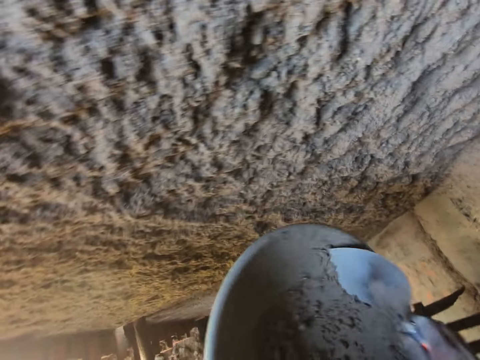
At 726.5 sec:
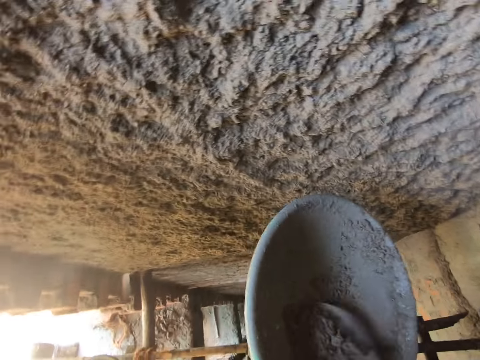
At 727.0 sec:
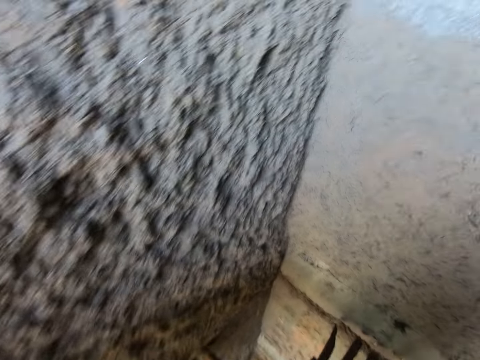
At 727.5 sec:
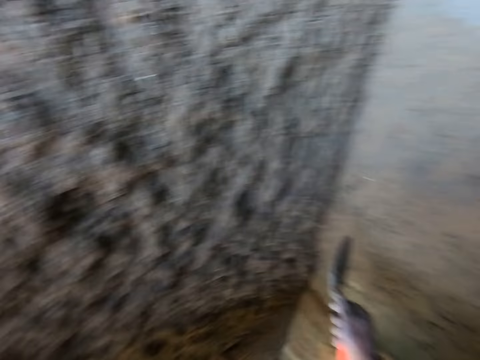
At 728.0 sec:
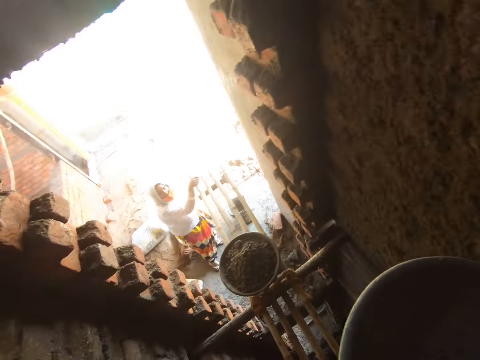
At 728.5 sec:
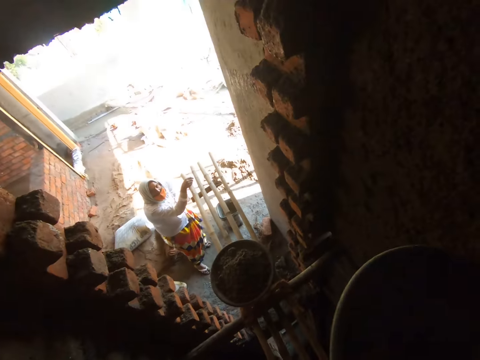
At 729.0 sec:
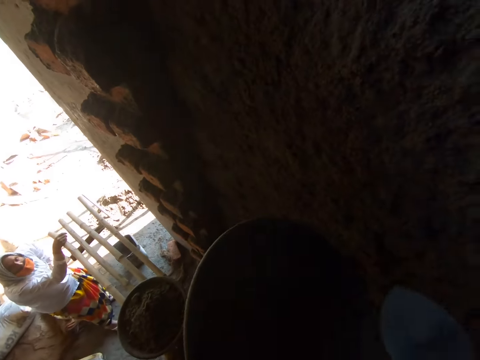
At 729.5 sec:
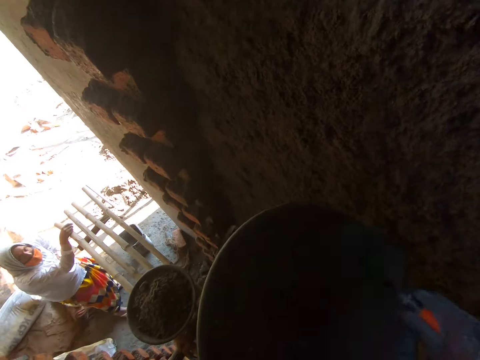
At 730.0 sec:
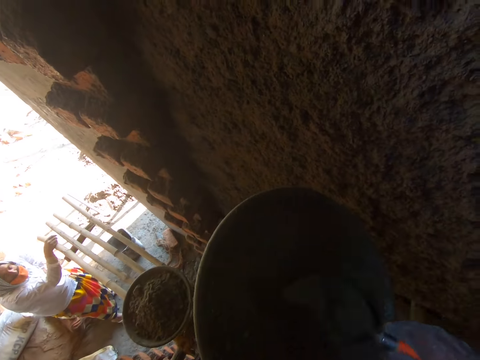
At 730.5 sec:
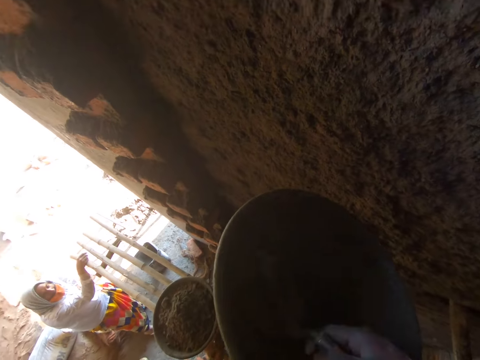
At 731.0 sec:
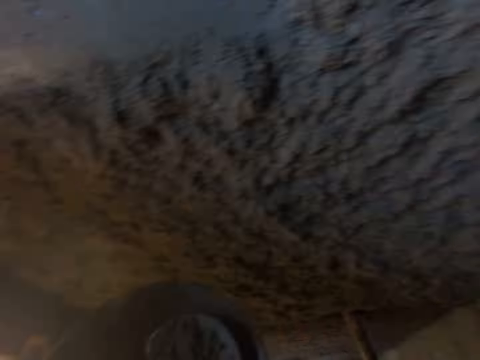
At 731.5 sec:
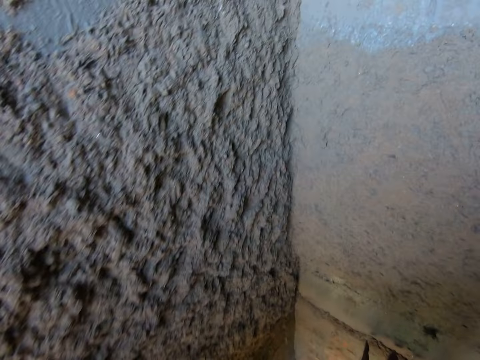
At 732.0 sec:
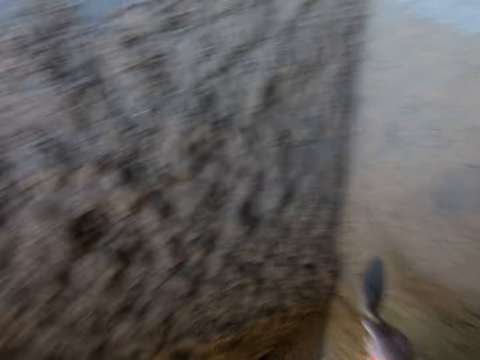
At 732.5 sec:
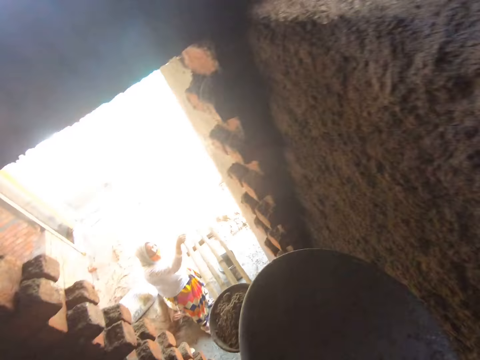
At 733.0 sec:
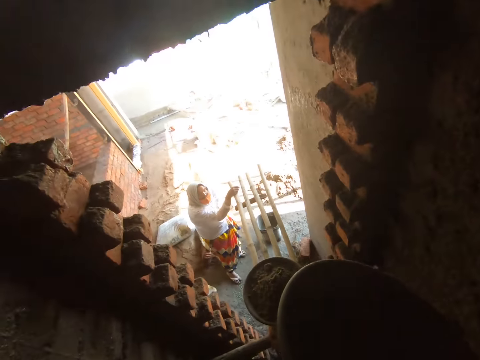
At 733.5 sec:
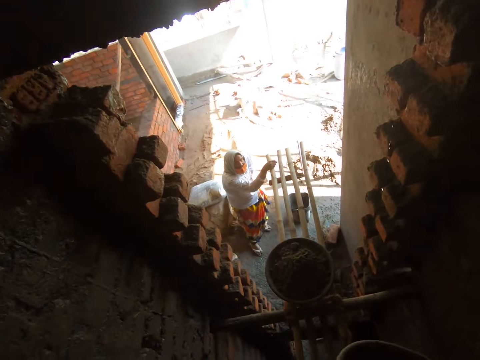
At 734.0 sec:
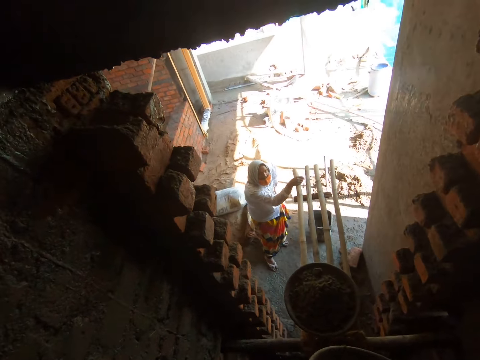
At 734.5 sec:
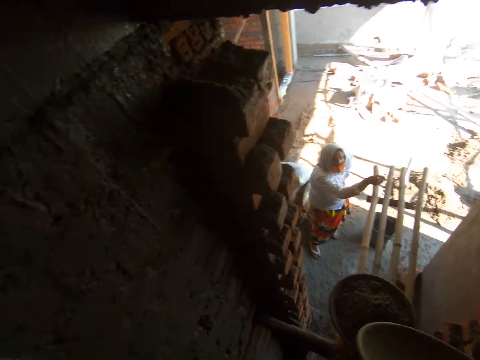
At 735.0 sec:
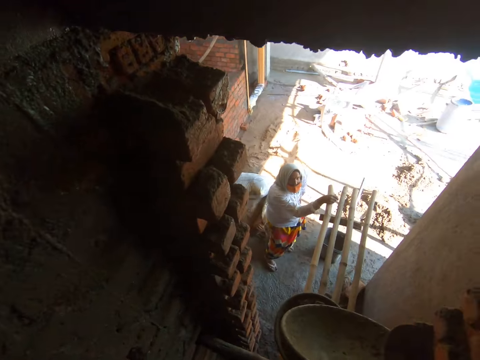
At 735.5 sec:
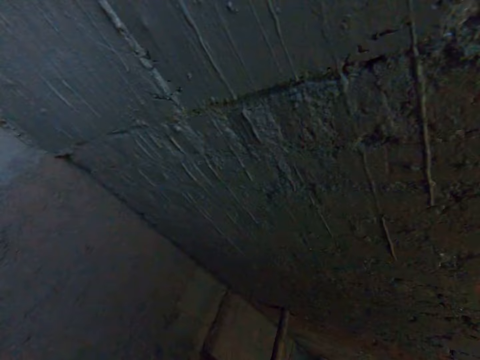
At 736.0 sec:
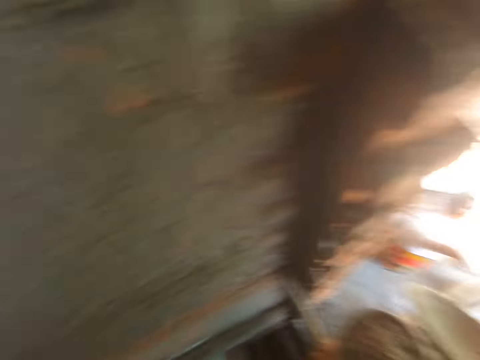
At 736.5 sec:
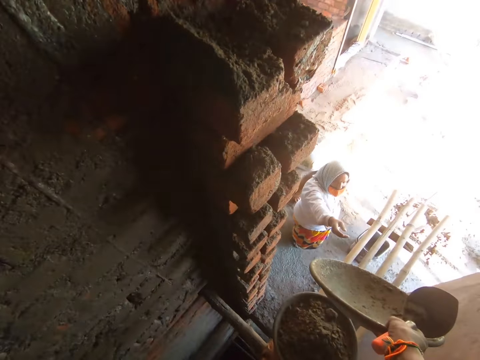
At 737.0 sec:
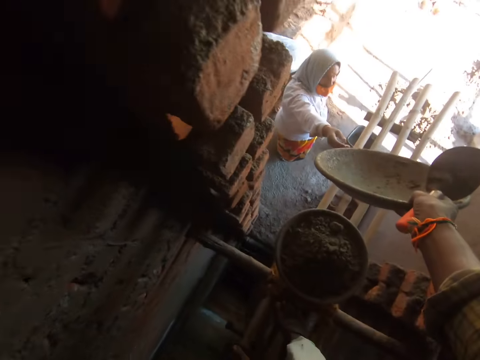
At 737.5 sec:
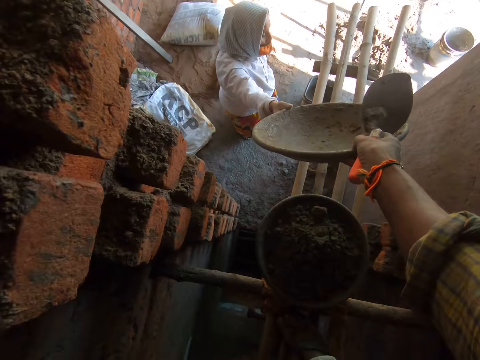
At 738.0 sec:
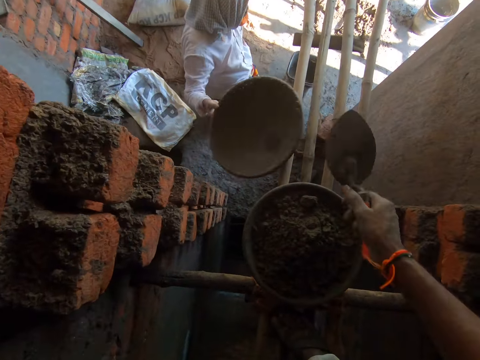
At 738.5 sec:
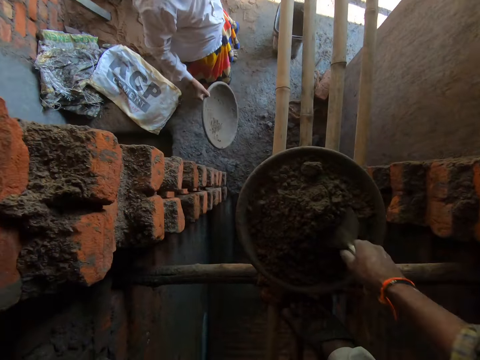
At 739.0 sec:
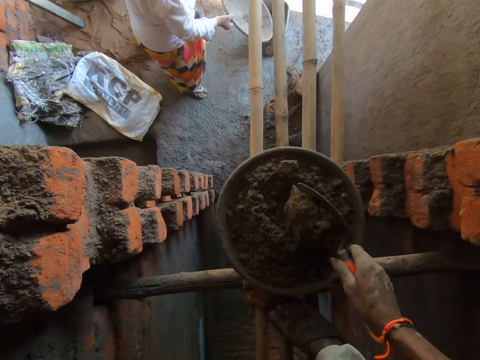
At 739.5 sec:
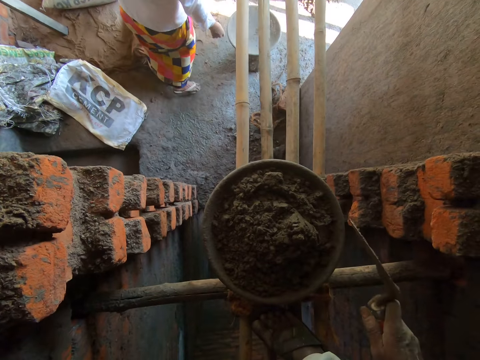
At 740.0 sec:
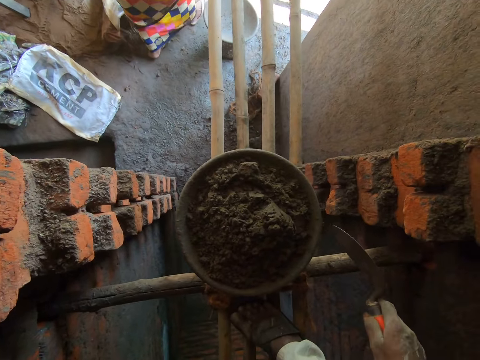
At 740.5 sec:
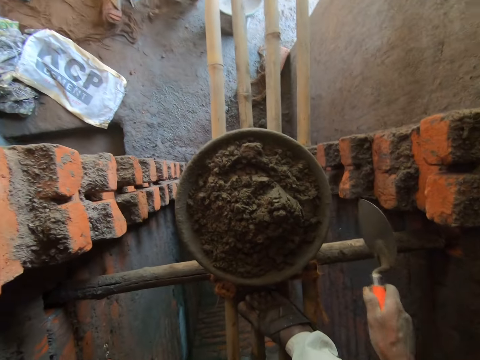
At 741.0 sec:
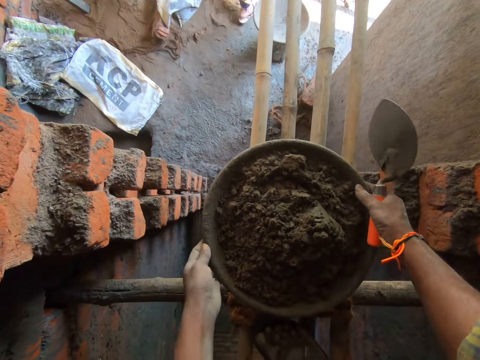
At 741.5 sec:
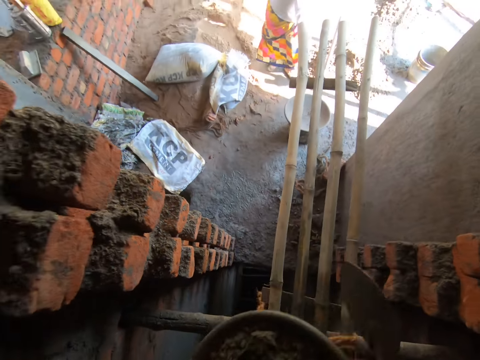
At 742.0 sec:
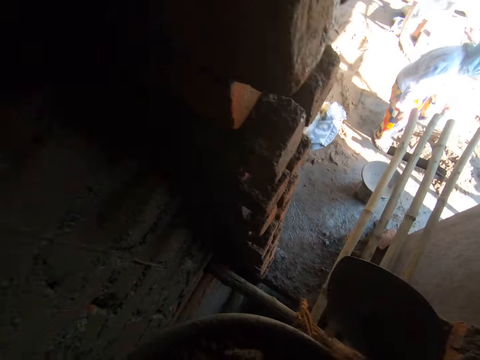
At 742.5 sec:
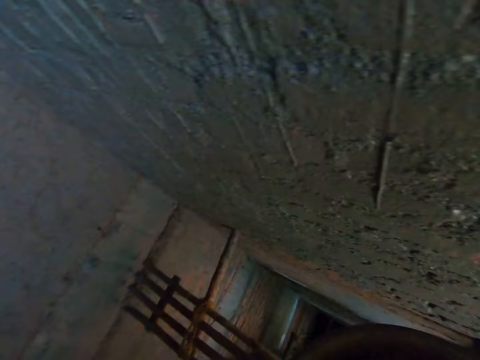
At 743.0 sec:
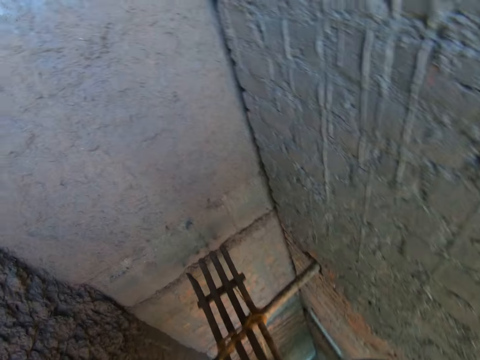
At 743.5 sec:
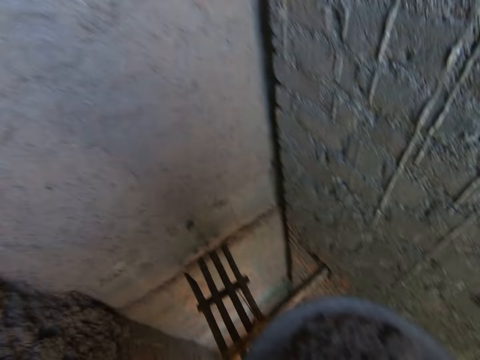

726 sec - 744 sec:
The camera wearer pours the concrete sand on the wall. He scrapes the basin. He scoops the concrete sand with a trowel. He pours the concrete sand on the wall. He converses with a woman. He scrapes the basin. He scoops the concrete sand with the trowel. He pours the concrete sand on the wall. He stretches his hand with the basin on it. He passes the head pan to the woman with his left hand. The woman stretches her hand towards the basin and takes the basin from the camera wearer. The camera wearer puts the hand trowel in the mortar with his right hand. He scoops the concrete sand with the trowel. He pours the concrete sand on the basin. He taps the trowel on the basin. He taps the trowel on wood. He carries the head pan full of mortar from the bamboo scaffolding with his hands.

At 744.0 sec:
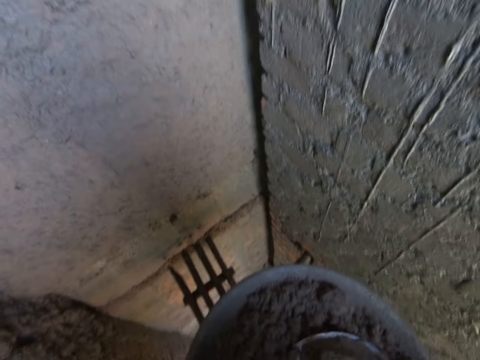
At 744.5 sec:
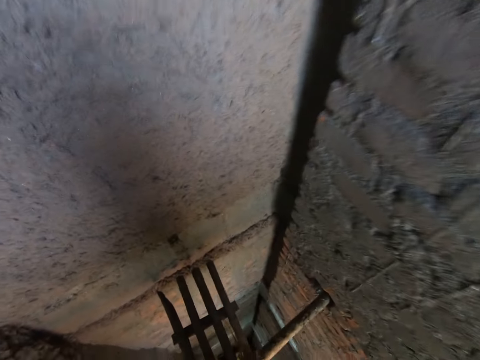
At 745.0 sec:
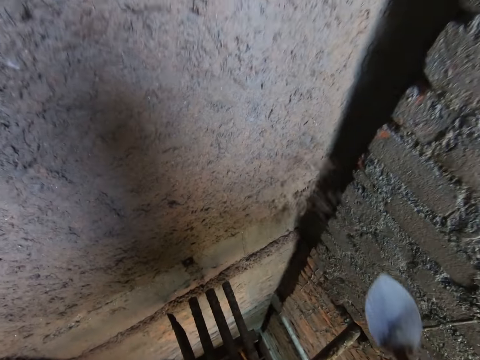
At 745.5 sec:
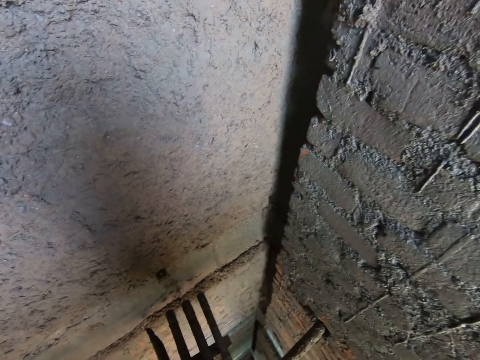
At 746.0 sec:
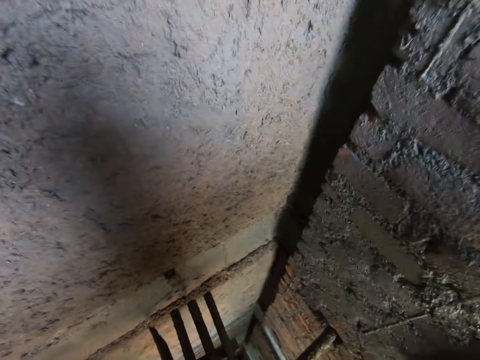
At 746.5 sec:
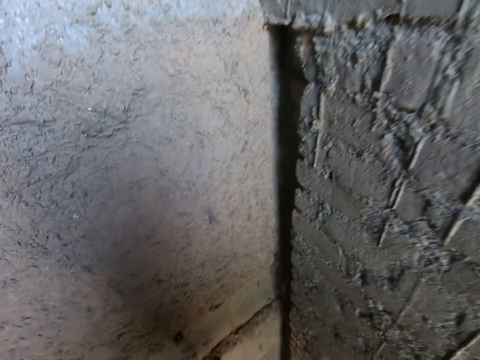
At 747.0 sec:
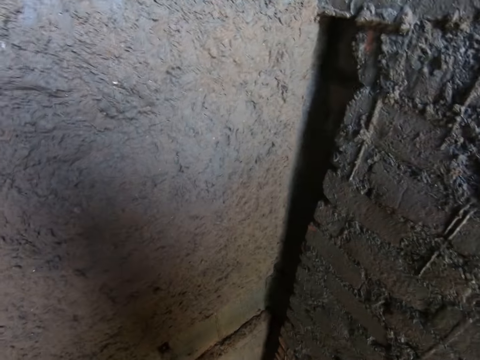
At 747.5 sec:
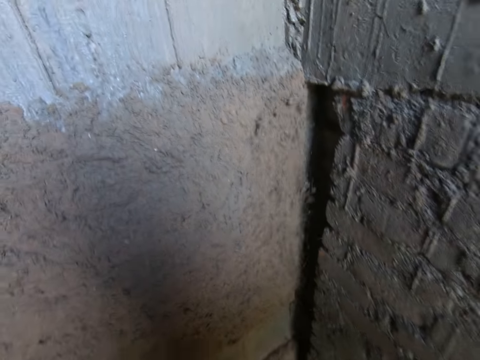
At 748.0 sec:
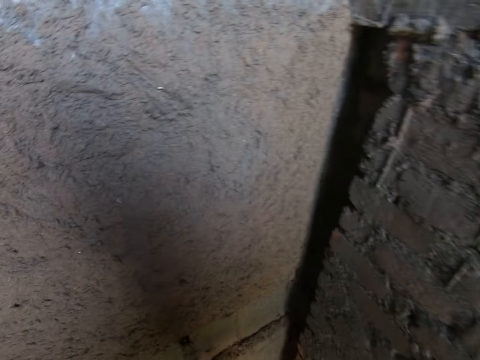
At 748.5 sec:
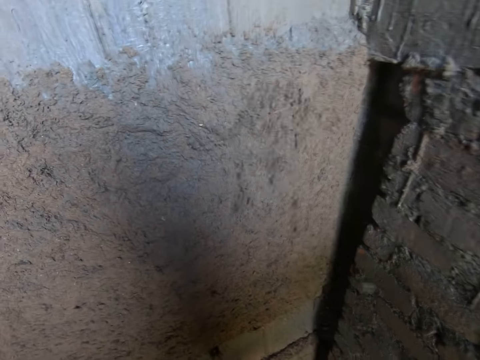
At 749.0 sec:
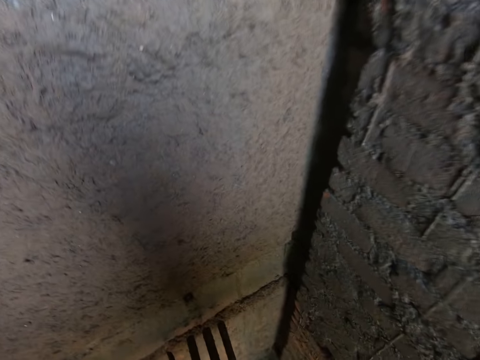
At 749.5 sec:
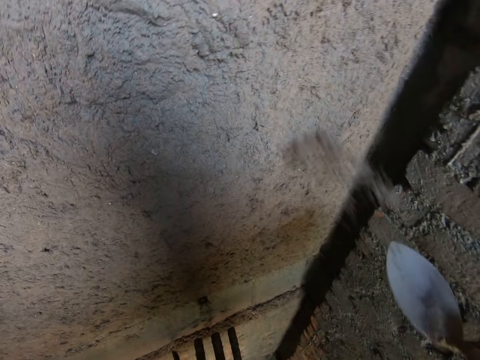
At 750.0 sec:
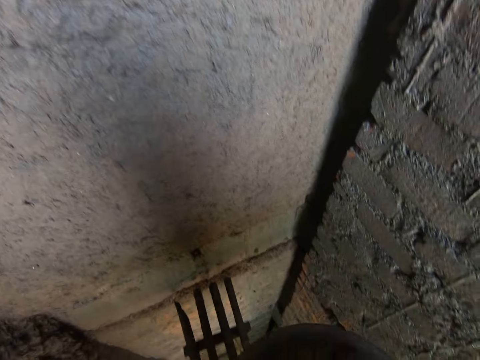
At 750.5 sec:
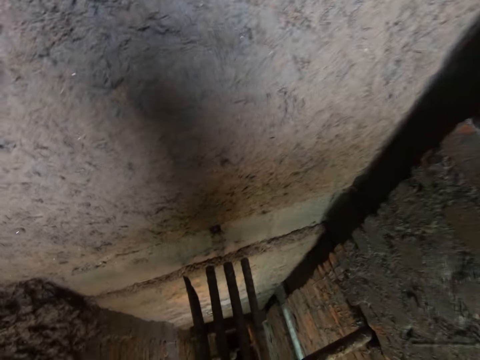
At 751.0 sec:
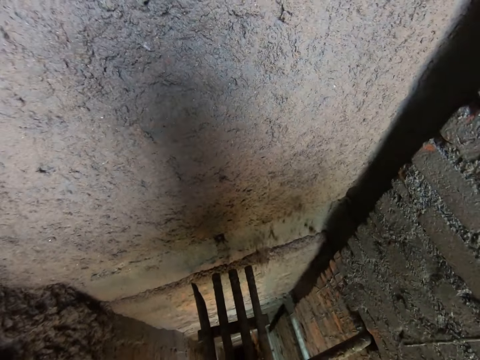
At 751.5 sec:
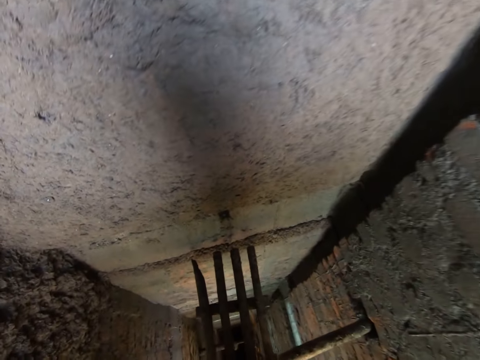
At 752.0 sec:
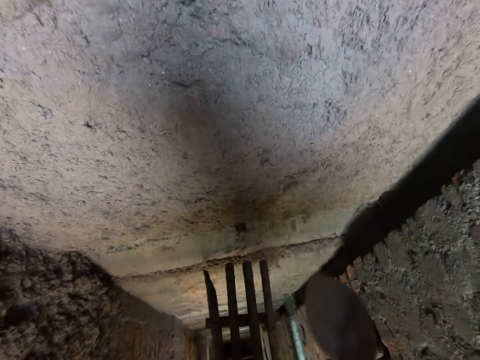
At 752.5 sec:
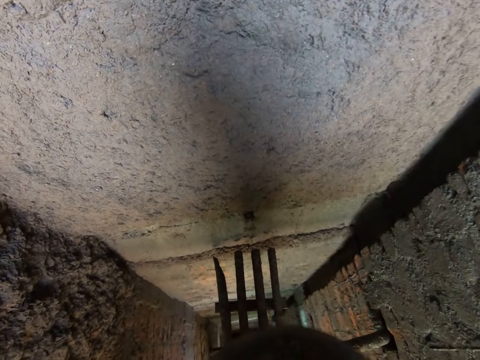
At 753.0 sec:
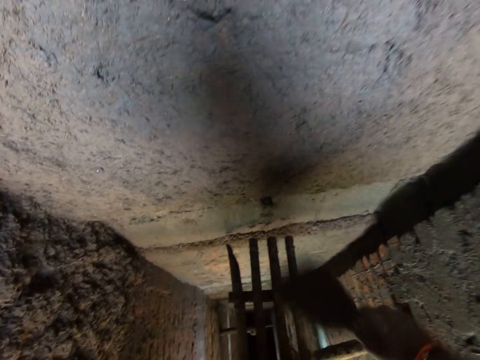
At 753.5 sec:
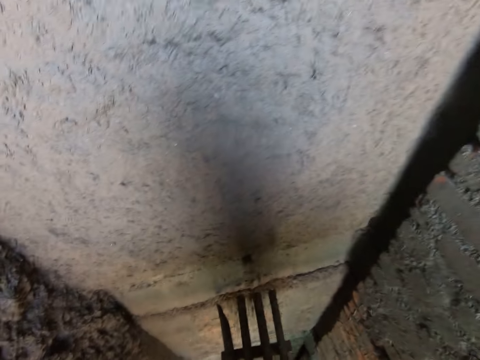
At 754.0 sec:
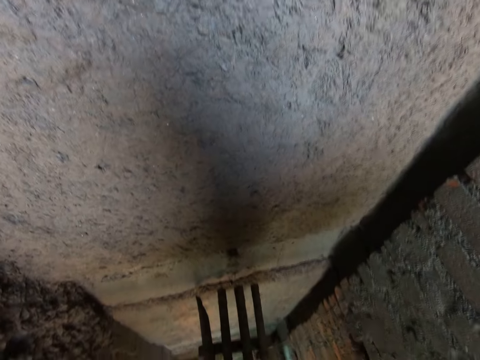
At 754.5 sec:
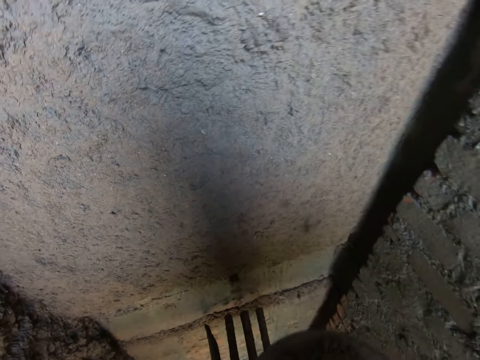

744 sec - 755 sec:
The camera wearer throws mortar from the head pan on a wall with the hand trowel in his right hand. He pours the concrete sand on the basin. He scoops the concrete sand with the trowel. He pours the concrete sand on the basin.
